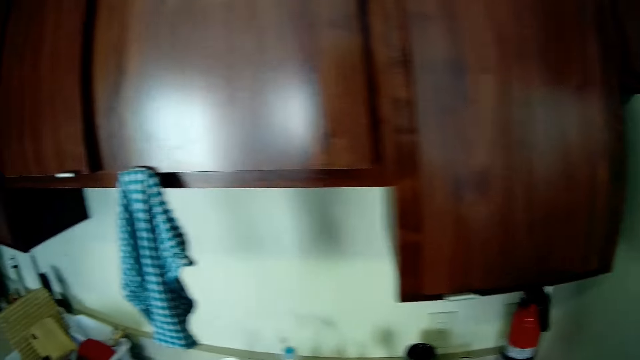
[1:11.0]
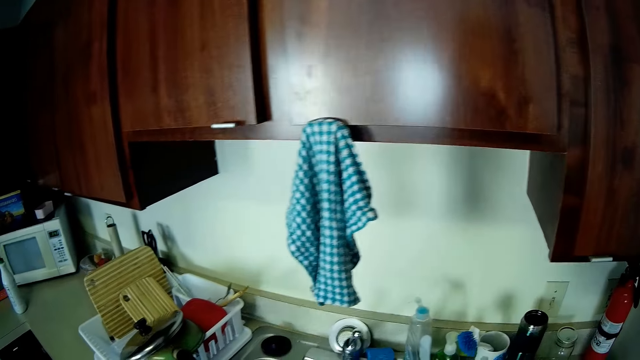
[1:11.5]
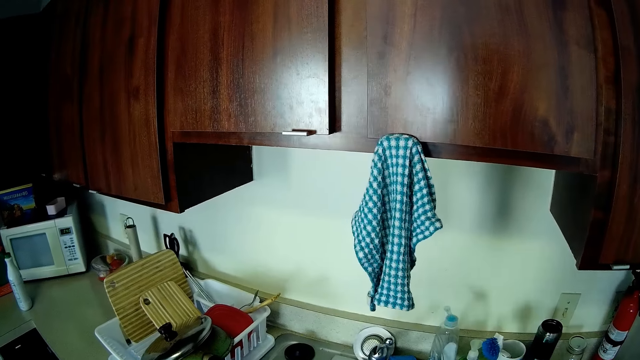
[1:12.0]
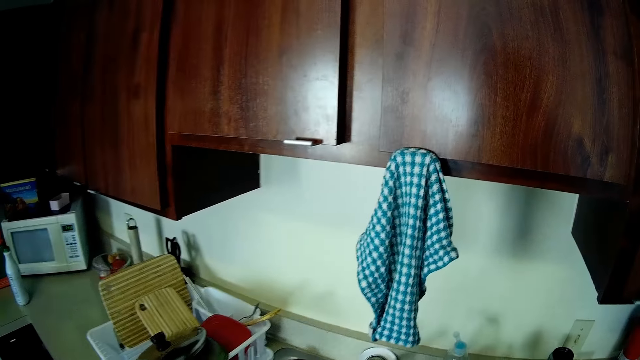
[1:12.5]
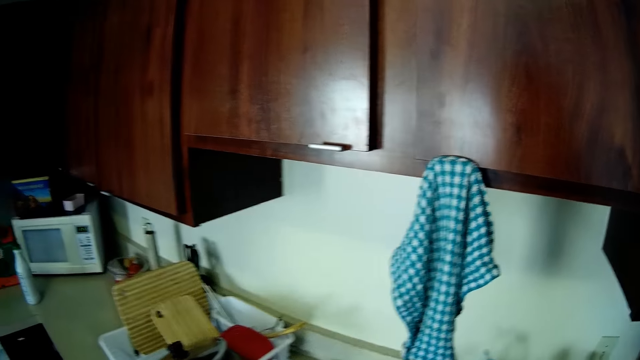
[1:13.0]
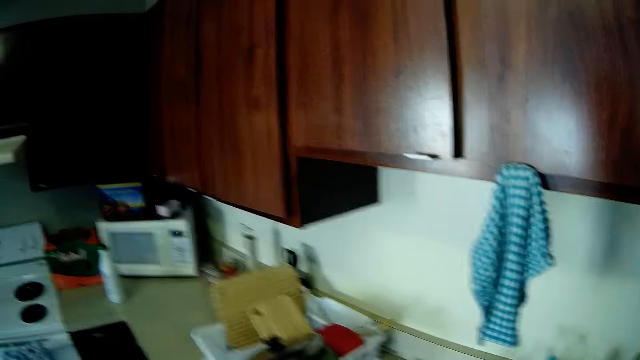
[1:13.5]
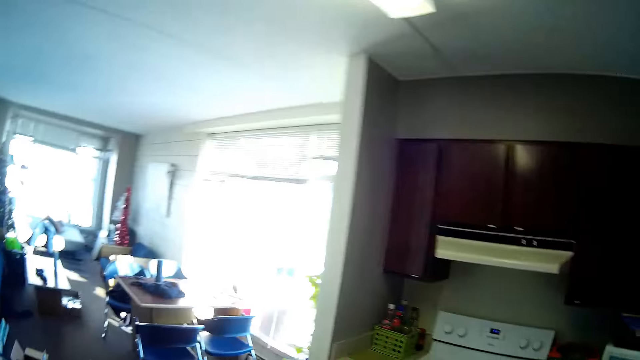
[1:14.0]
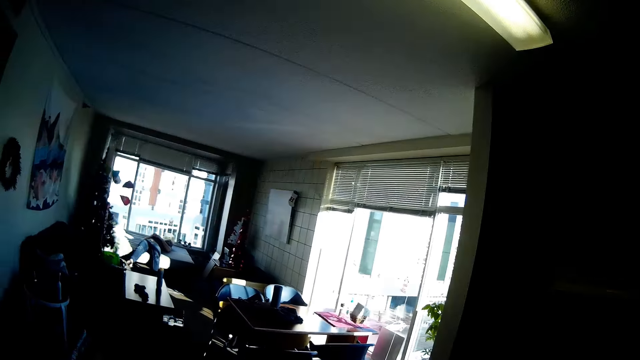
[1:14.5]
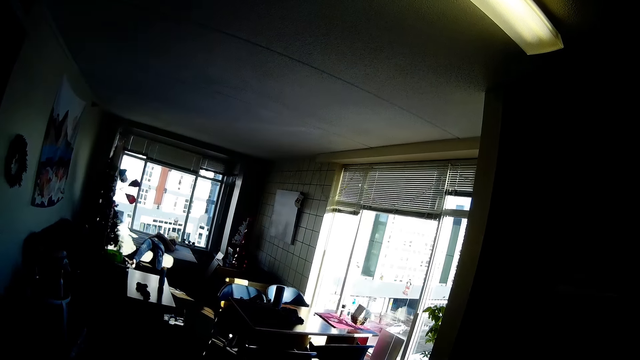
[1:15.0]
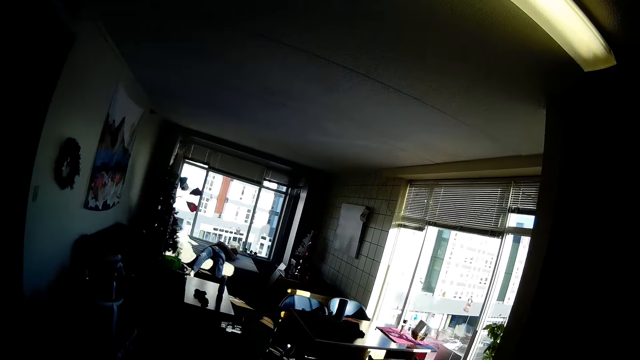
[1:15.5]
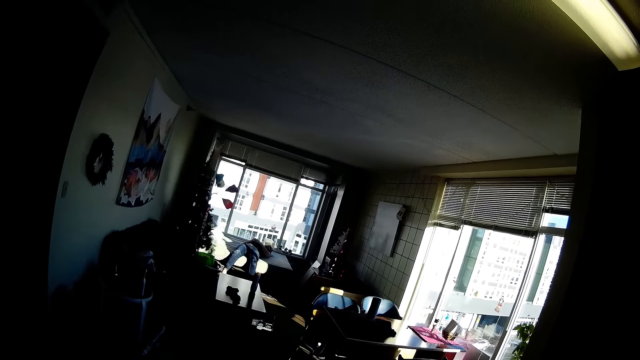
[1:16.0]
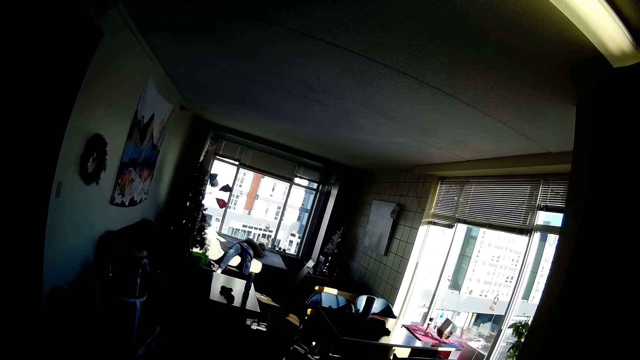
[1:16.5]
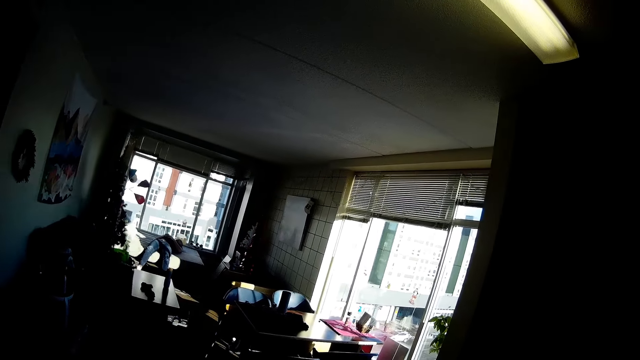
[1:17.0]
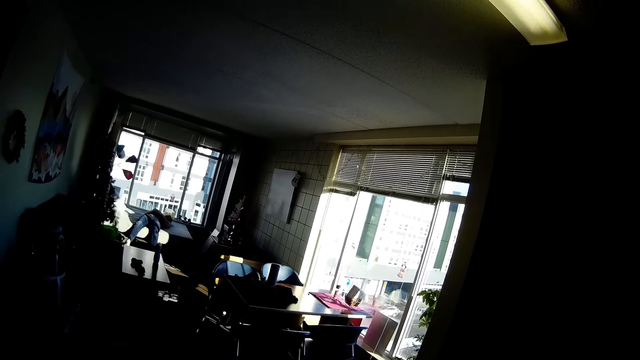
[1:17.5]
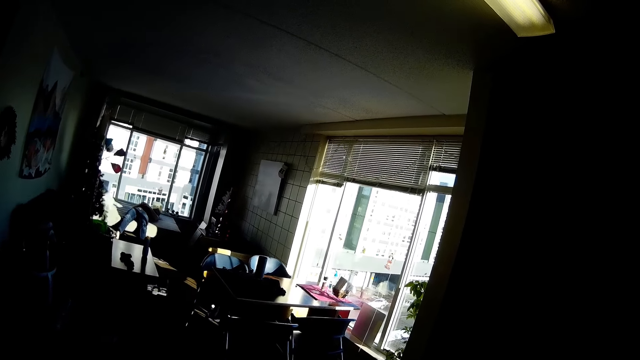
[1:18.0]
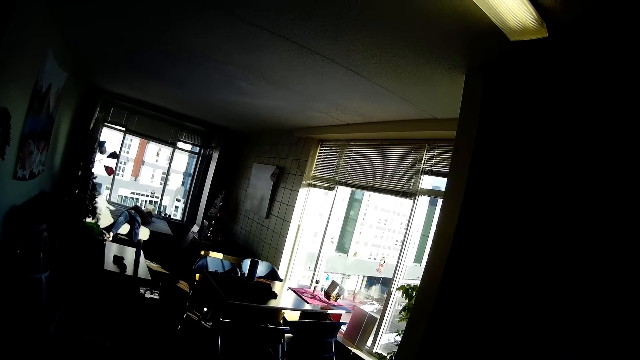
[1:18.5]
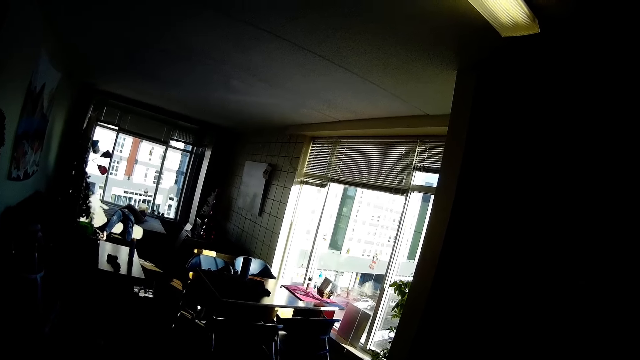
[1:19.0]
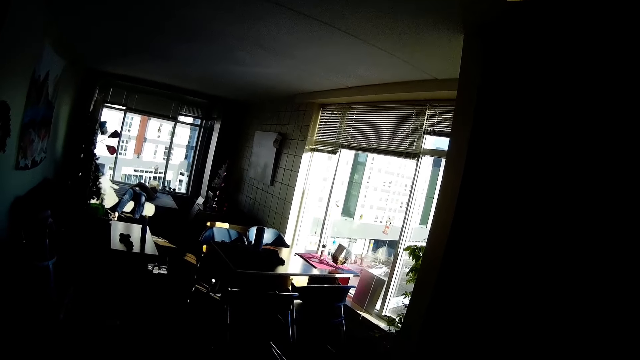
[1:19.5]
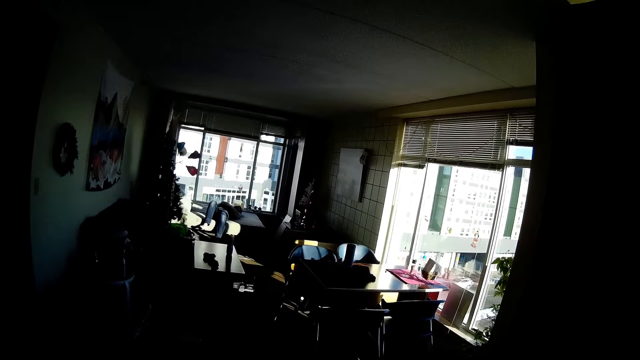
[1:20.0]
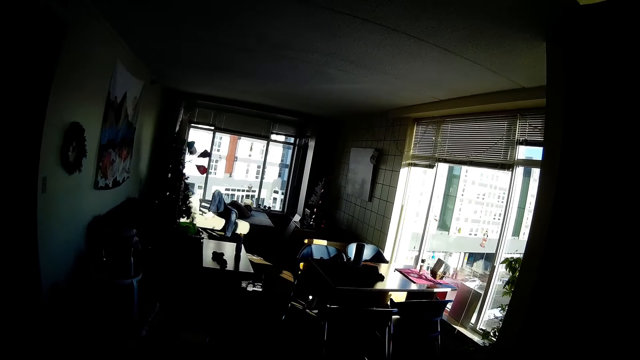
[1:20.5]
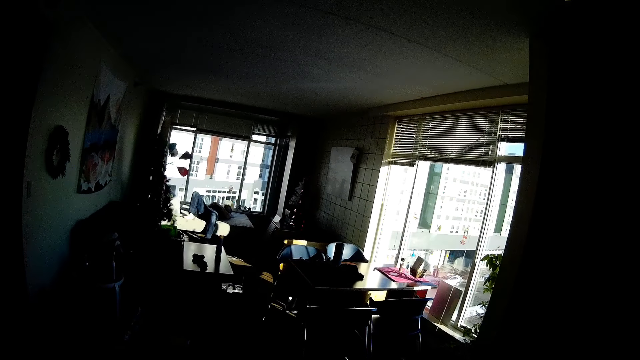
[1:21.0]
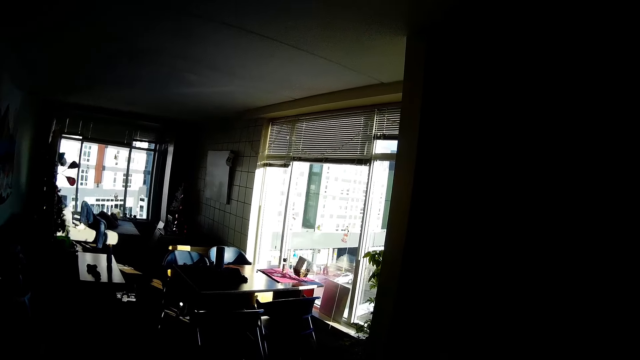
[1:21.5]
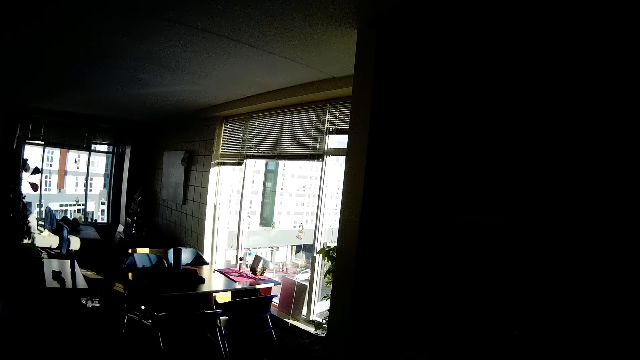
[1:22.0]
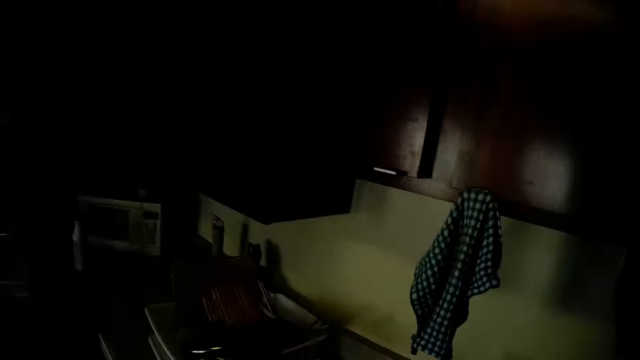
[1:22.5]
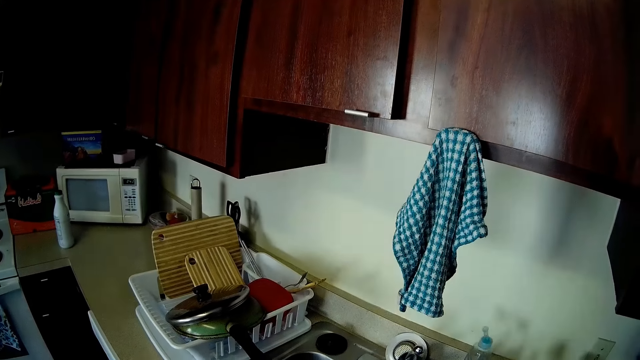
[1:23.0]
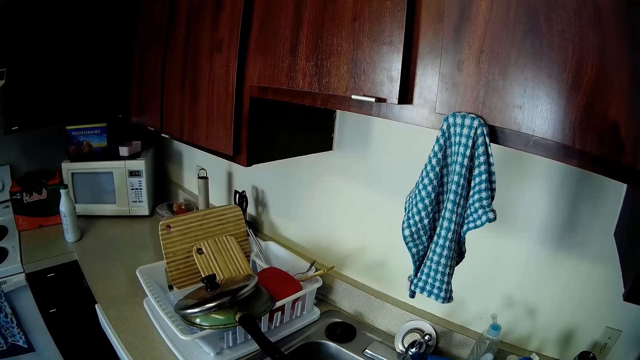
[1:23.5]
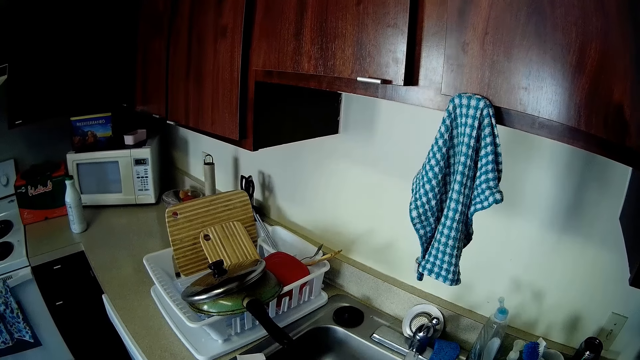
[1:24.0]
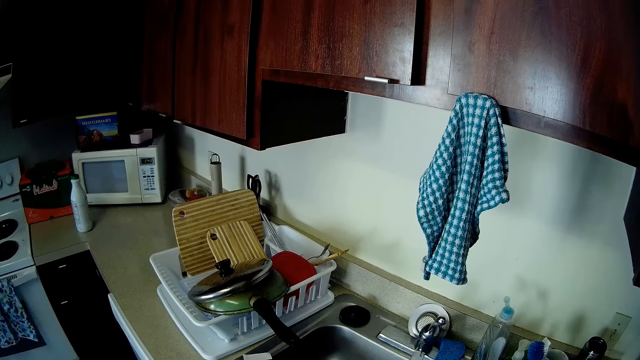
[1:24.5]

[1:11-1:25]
The camera wearer watches the background. A man moves a leg. The man puts the leg on the bed.

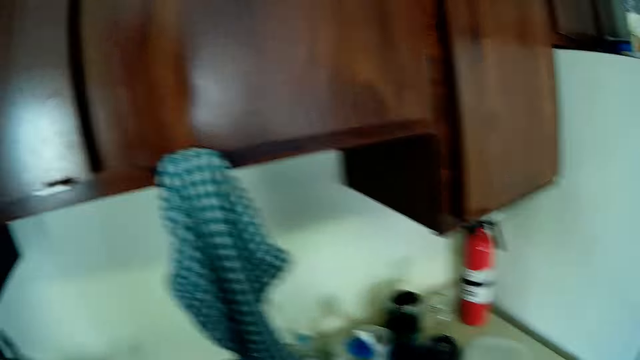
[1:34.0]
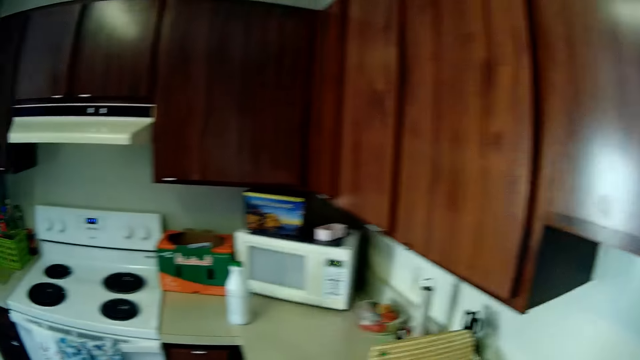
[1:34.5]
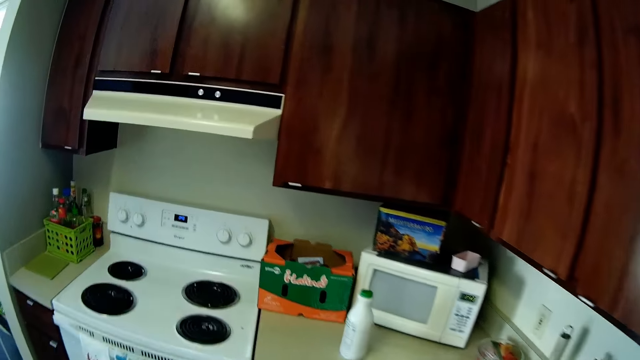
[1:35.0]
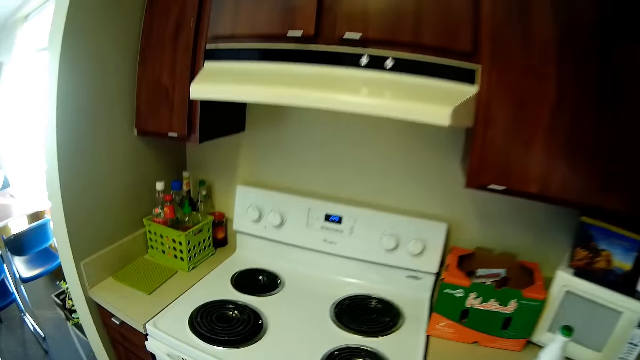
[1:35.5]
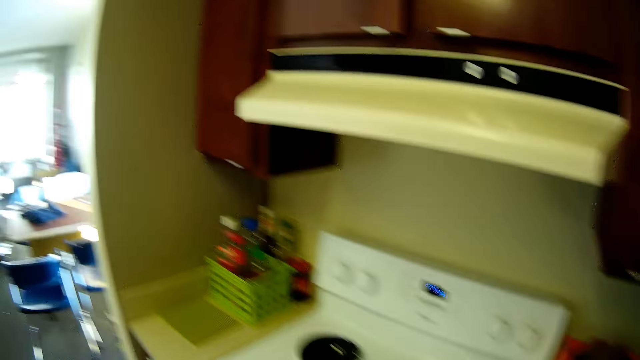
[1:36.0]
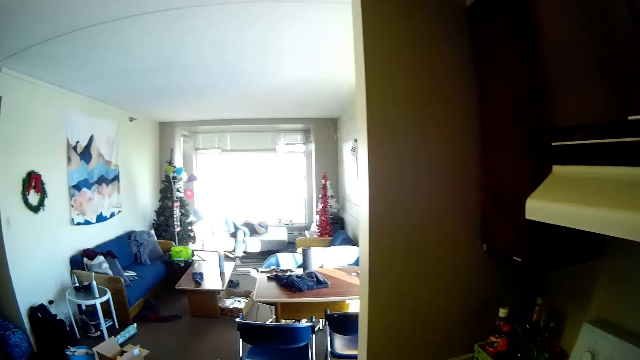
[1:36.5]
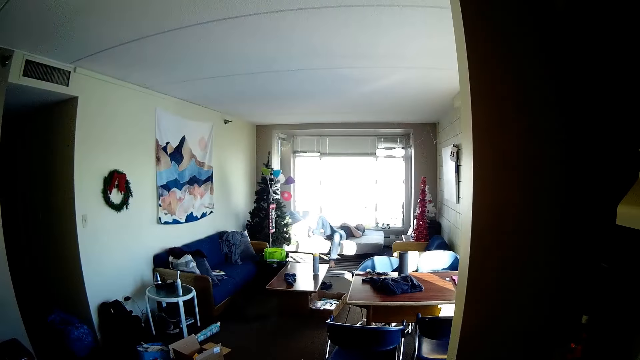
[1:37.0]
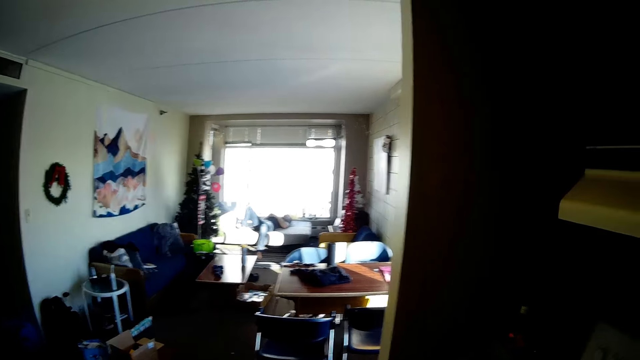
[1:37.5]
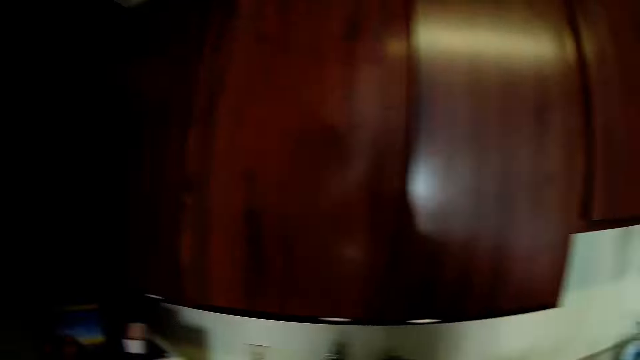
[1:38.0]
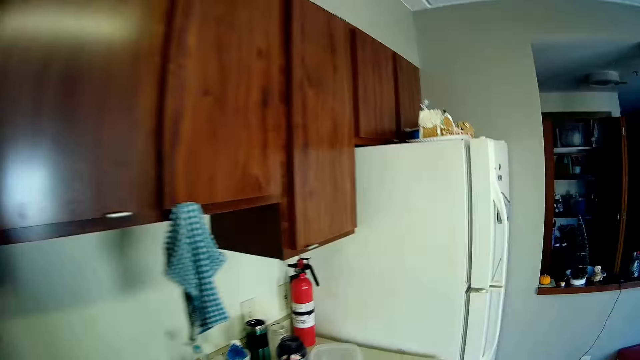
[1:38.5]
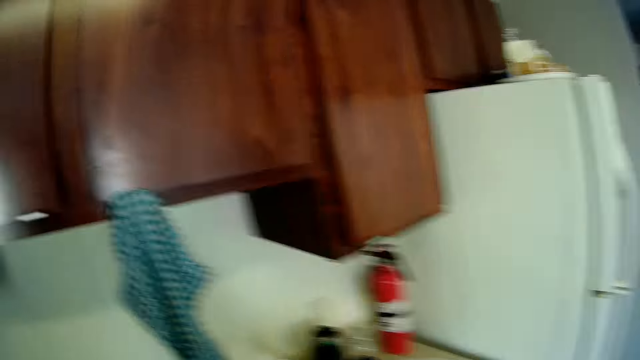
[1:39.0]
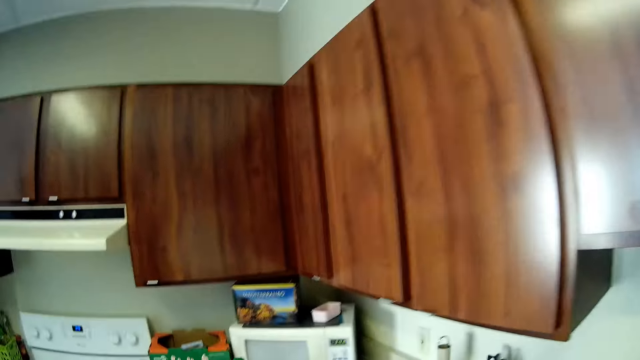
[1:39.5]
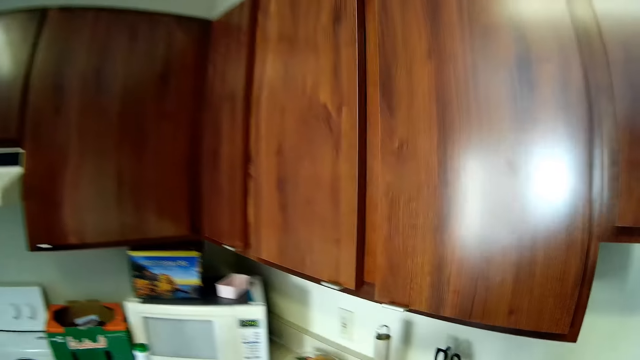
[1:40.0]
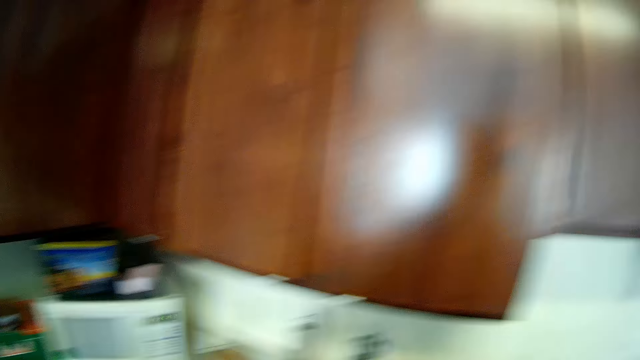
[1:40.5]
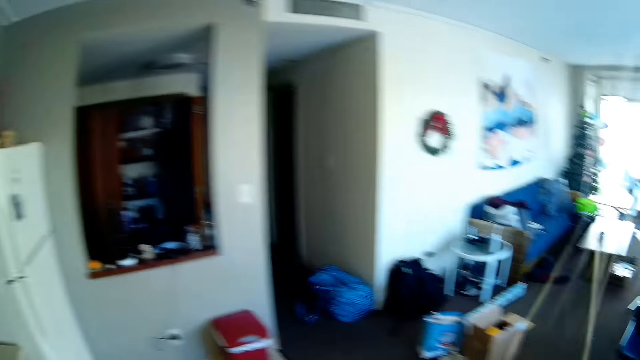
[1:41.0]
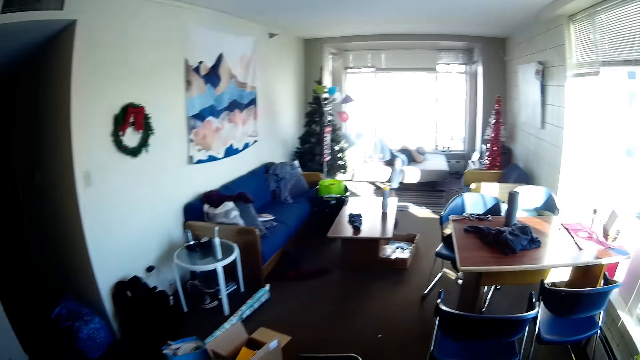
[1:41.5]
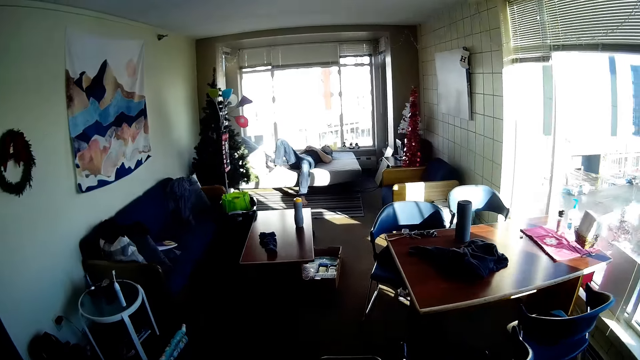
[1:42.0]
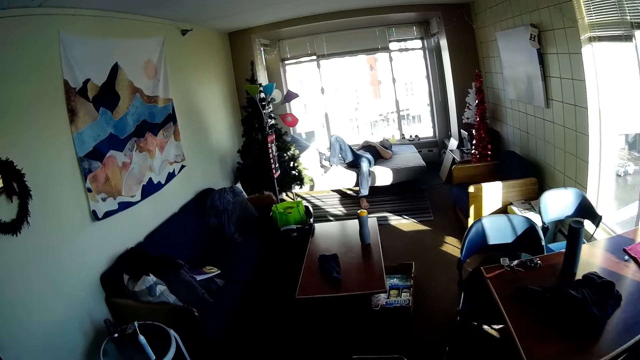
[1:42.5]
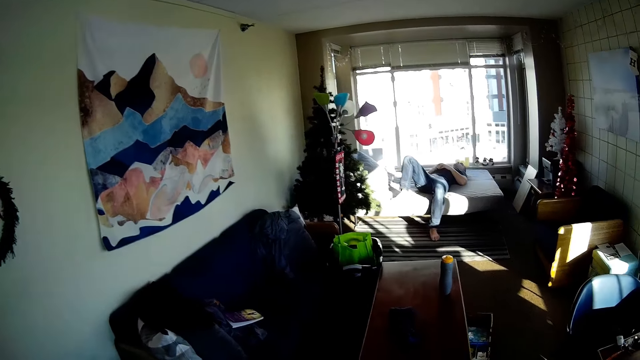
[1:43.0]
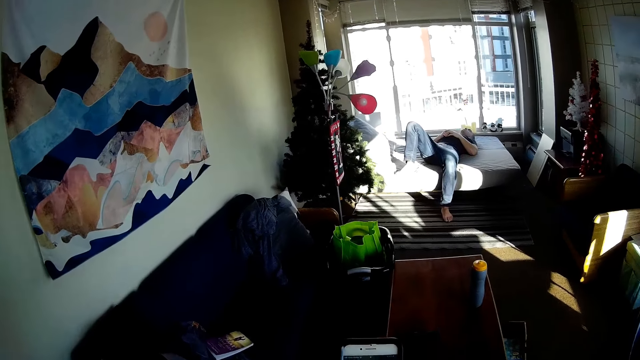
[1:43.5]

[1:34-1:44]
The camera wearer walks around. A man relaxes on the bed. The camera wearer looks around. They walk around. They turn around. They walk around. The man relaxes on the bed. The camera wearer sleeps.
